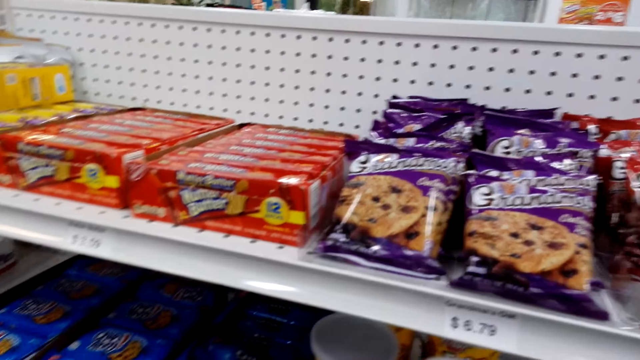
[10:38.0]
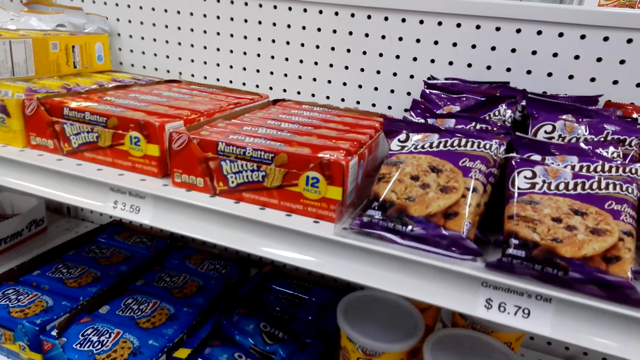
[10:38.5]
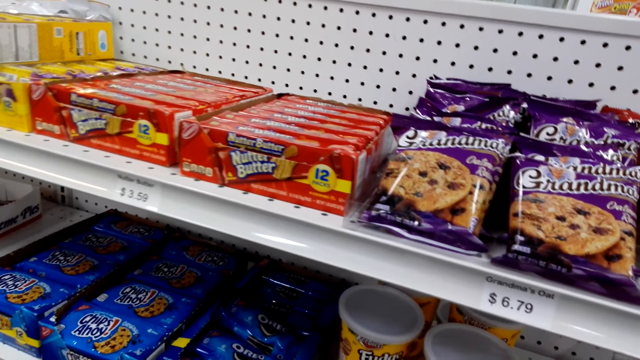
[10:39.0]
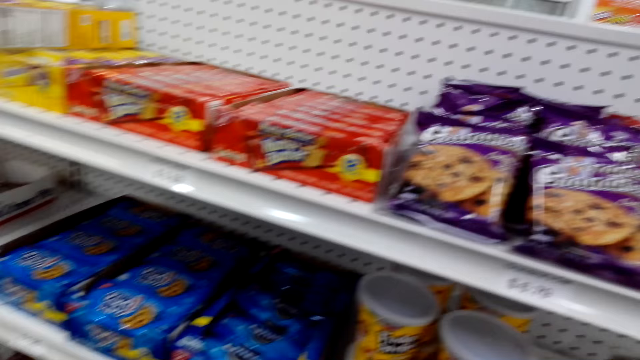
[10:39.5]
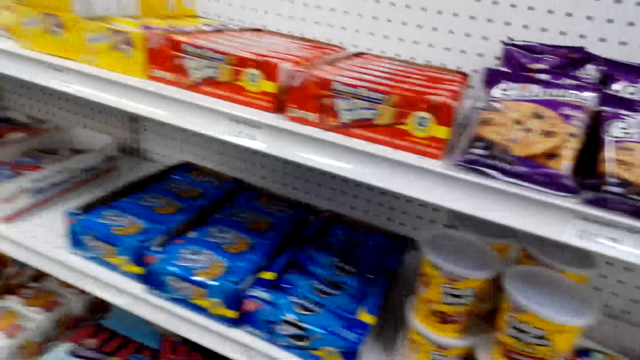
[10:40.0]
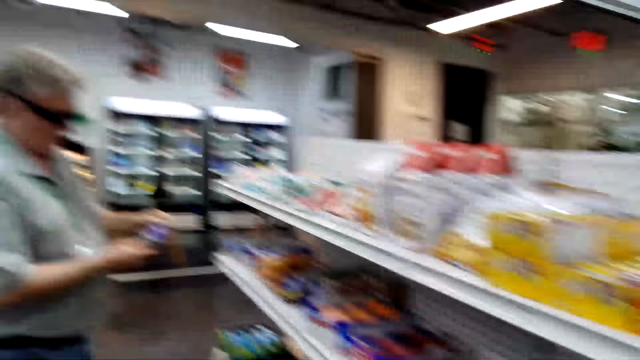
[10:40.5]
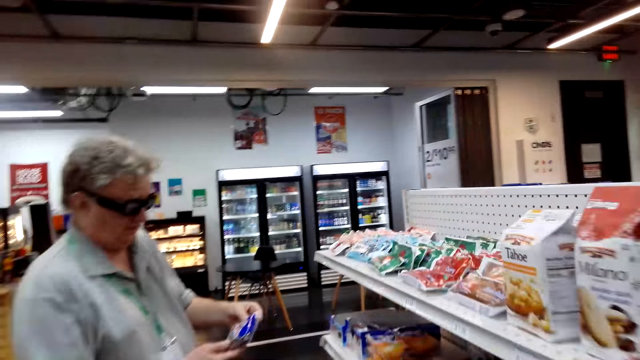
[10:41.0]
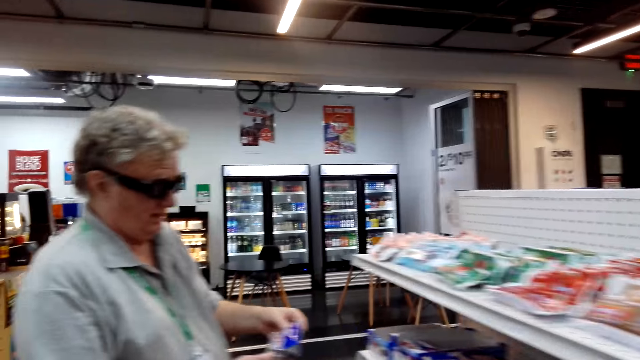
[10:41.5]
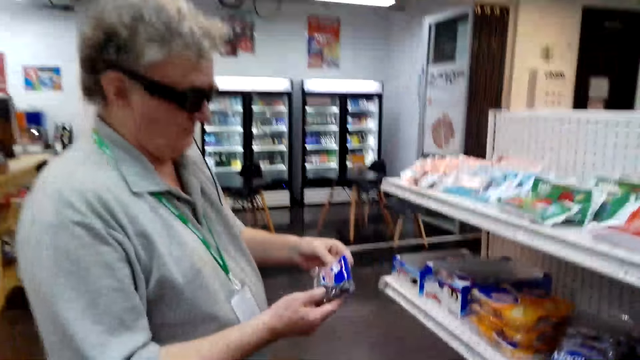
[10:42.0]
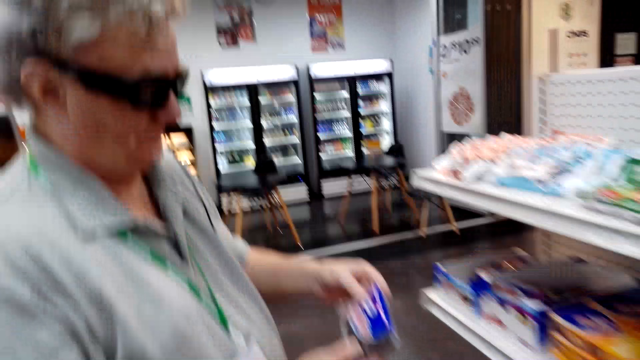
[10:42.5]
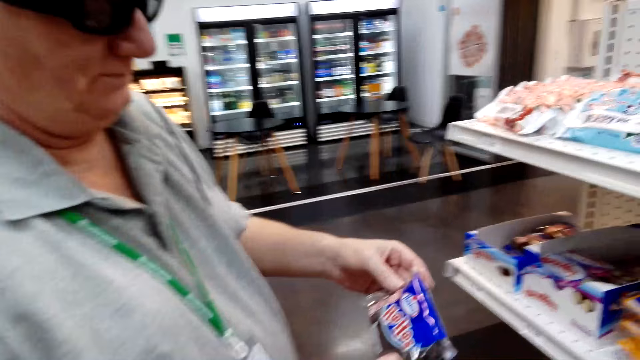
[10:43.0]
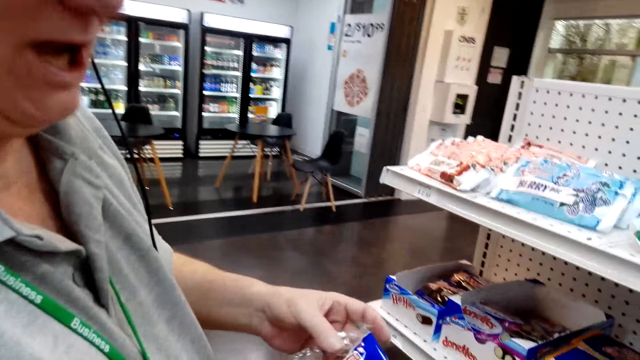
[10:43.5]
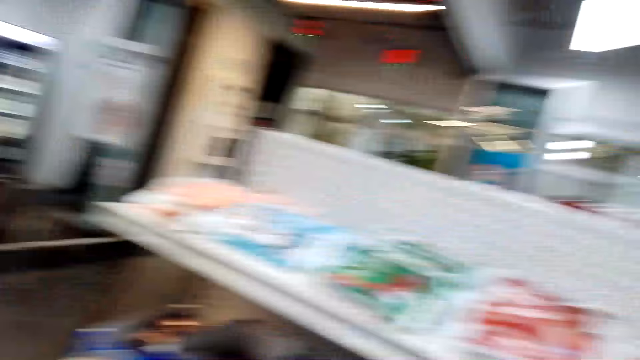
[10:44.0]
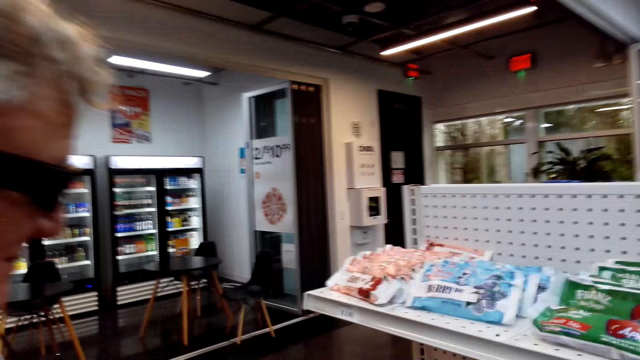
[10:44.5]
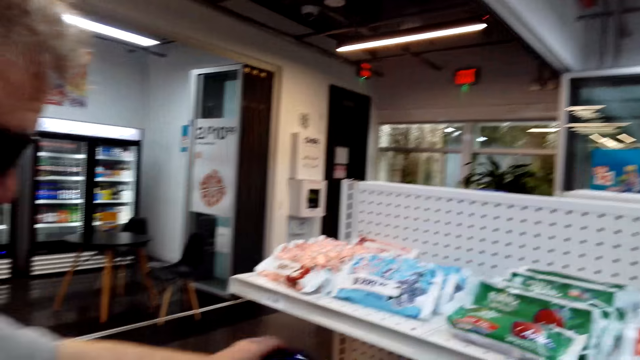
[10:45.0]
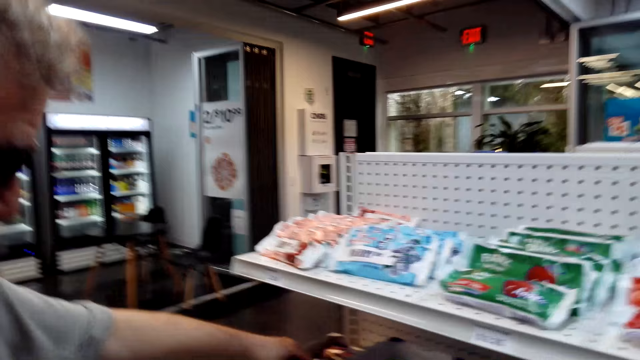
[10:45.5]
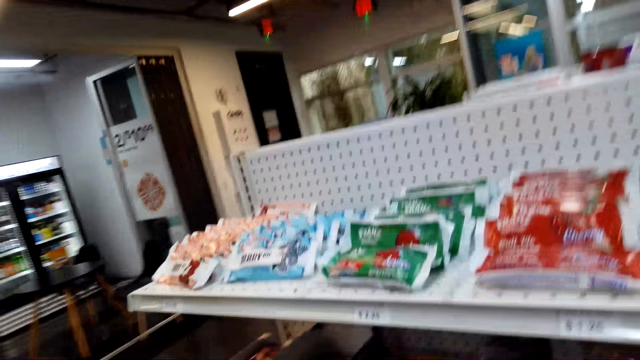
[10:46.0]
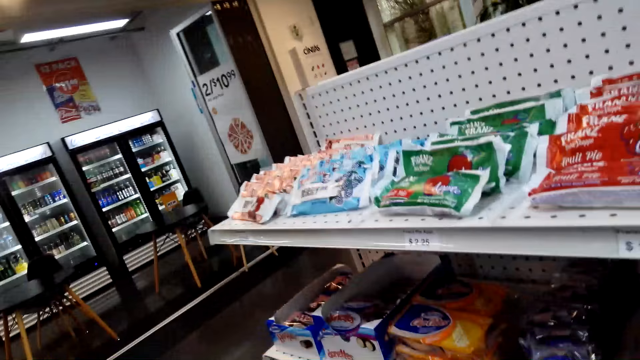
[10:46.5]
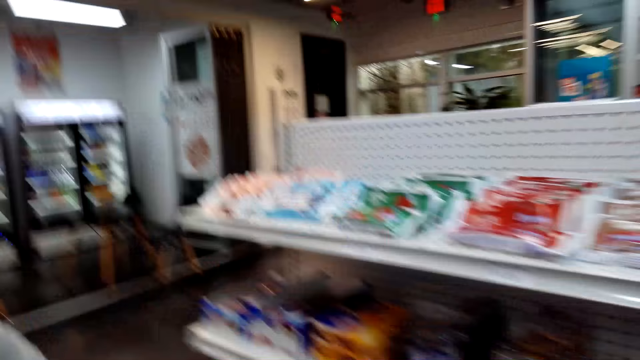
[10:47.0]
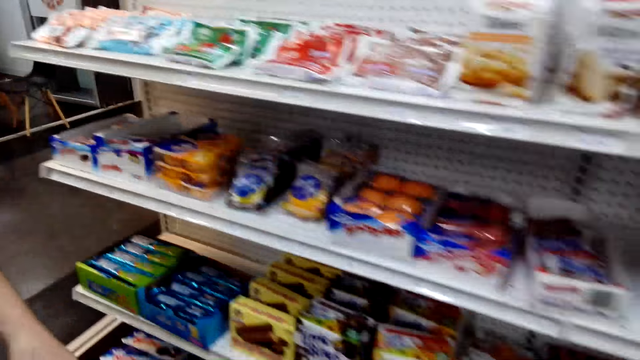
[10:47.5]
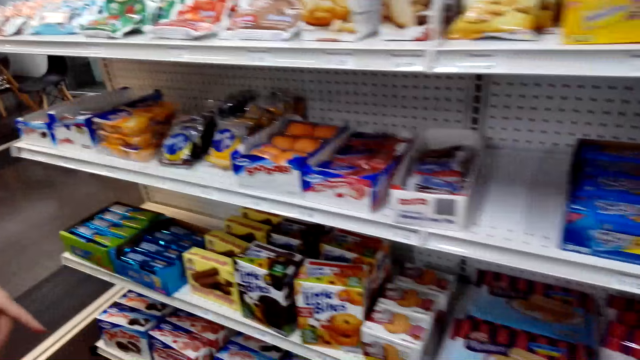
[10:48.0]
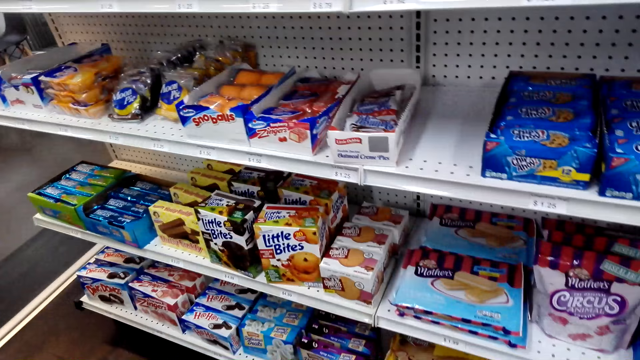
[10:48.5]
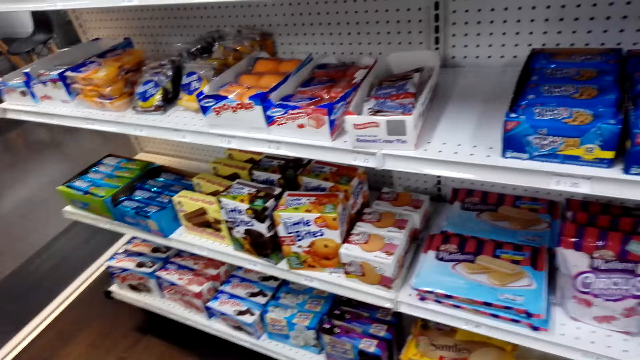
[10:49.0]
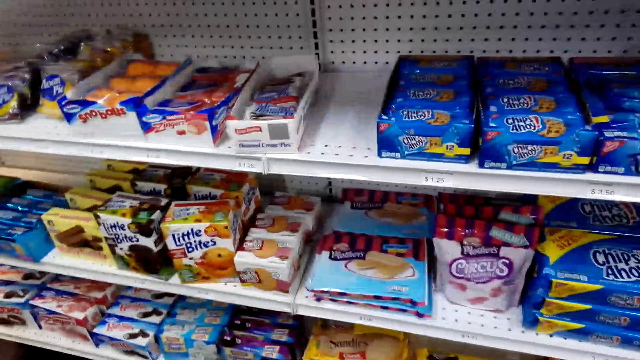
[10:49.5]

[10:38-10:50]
The camera wearer talks while taking something. A man holds the snacks. The man drops the snacks.

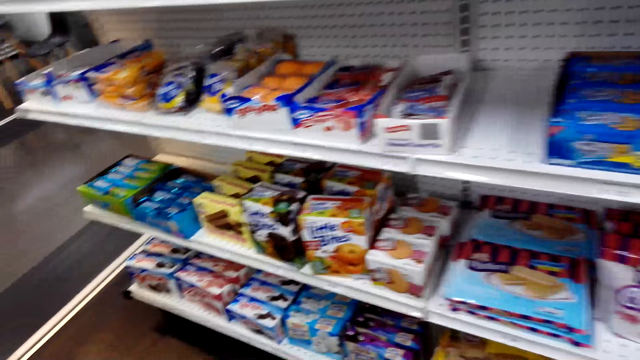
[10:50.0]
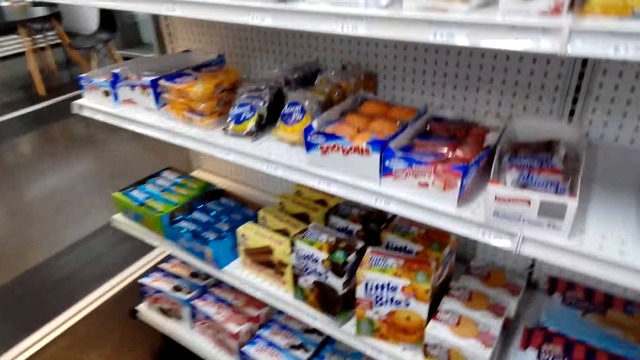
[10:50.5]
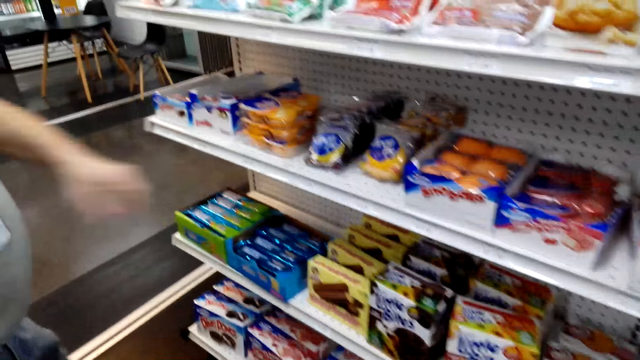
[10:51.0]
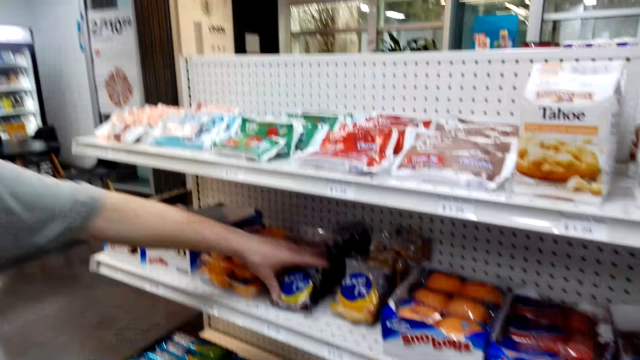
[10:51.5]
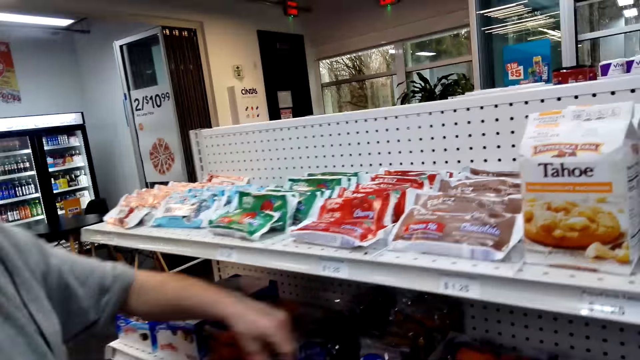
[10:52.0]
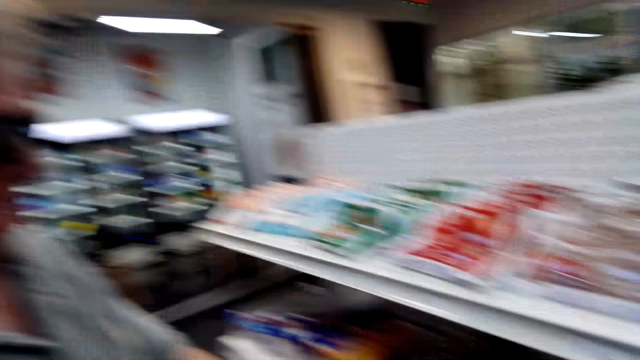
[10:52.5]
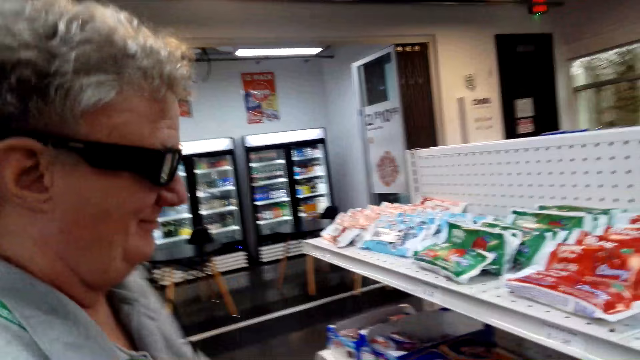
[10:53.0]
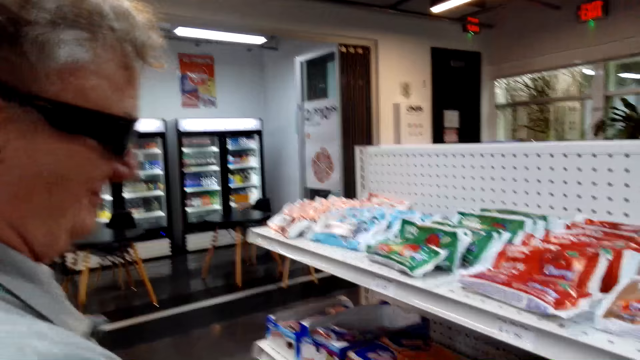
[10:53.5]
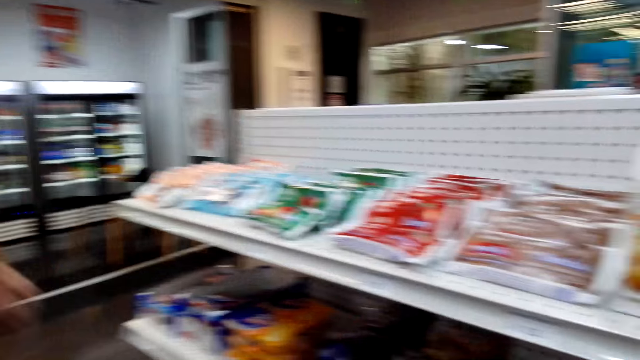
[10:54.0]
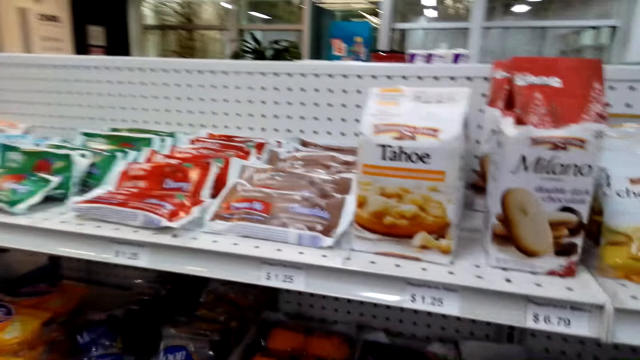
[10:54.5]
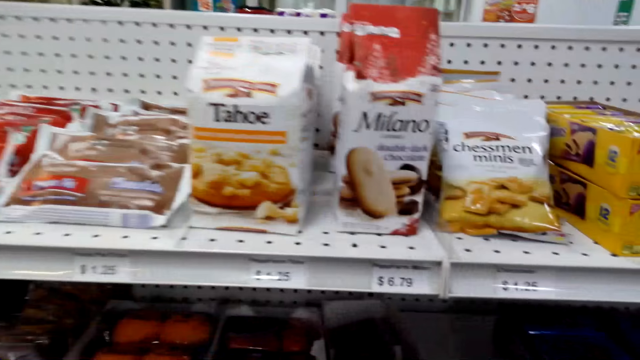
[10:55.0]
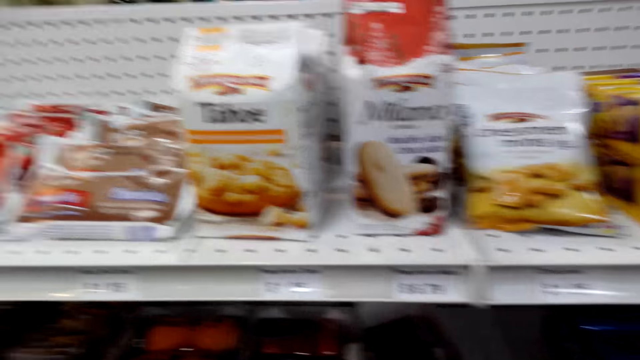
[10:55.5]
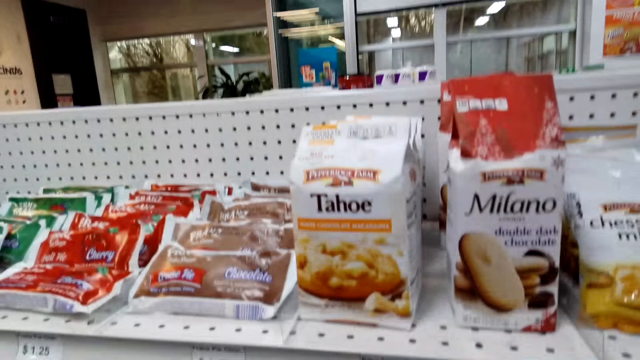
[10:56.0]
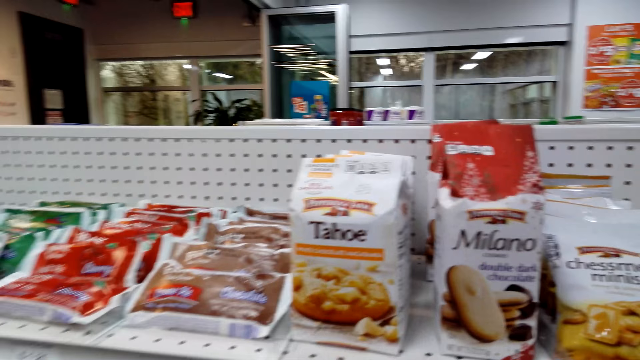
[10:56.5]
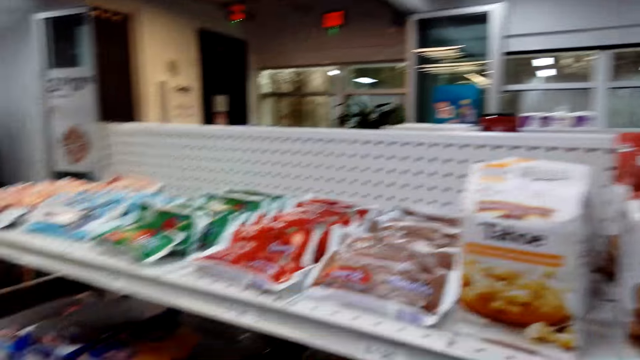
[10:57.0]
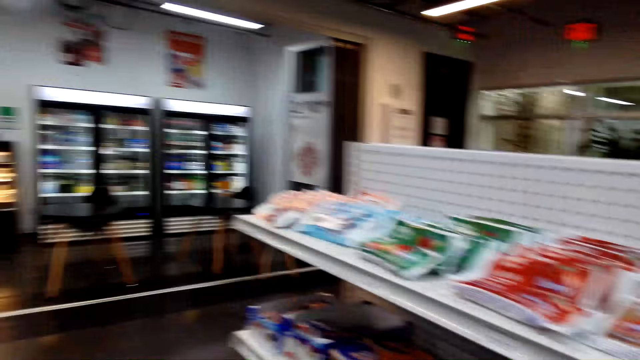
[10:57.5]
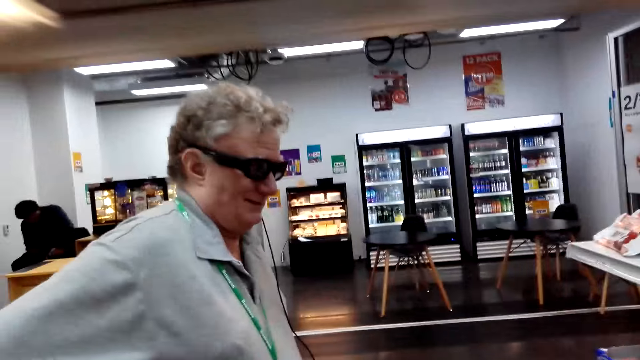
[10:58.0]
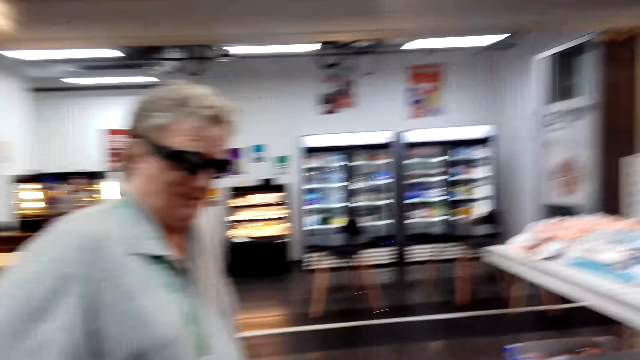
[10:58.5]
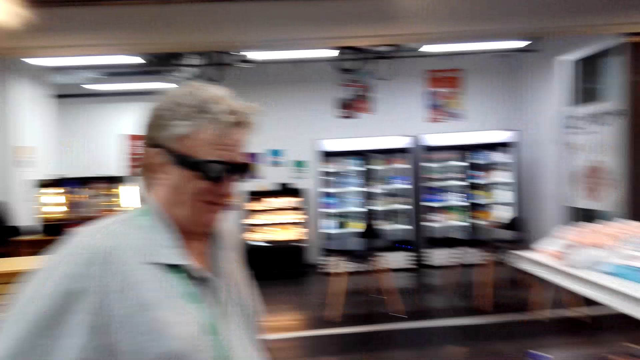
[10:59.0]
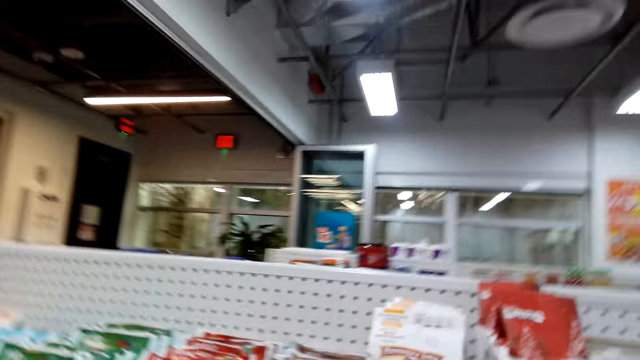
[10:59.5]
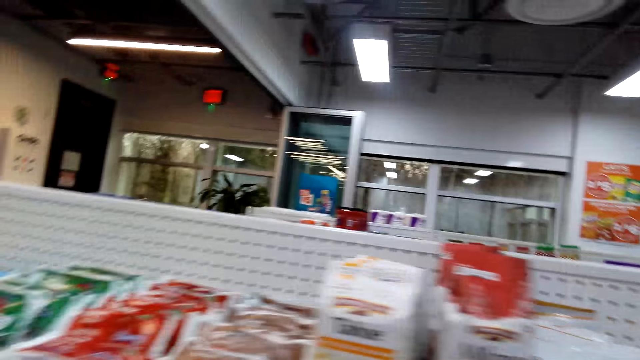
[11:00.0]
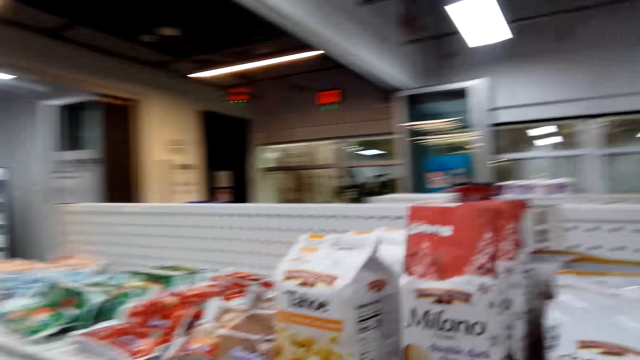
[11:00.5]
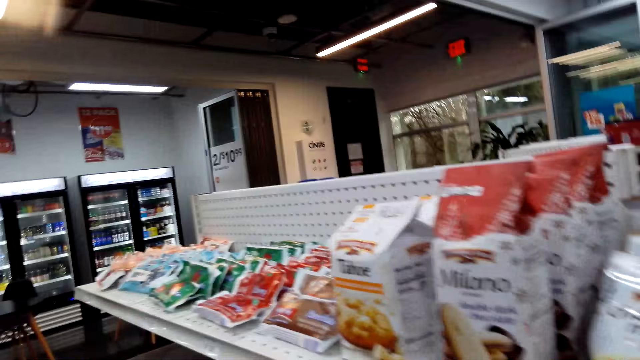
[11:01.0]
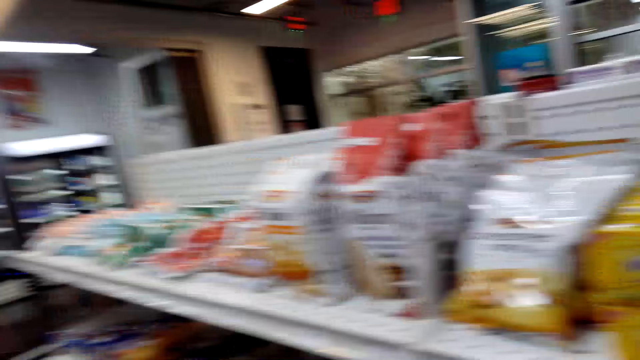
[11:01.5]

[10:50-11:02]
A man picks up the snacks from the shelf. The camera wearer converses with the man.
